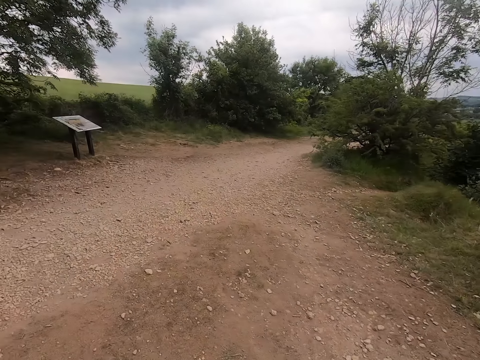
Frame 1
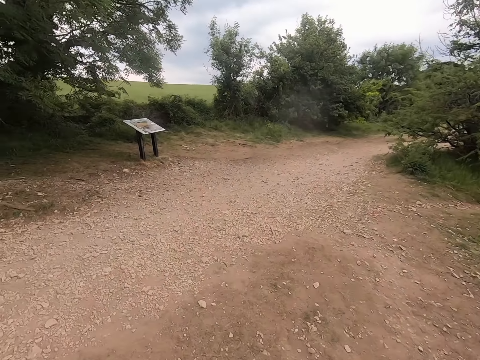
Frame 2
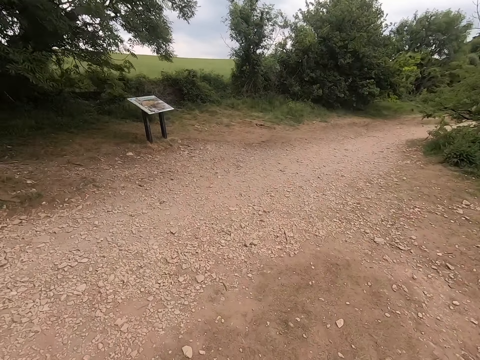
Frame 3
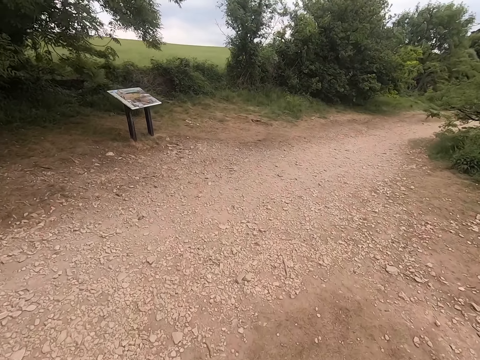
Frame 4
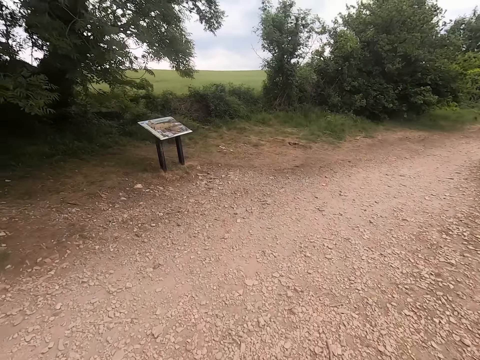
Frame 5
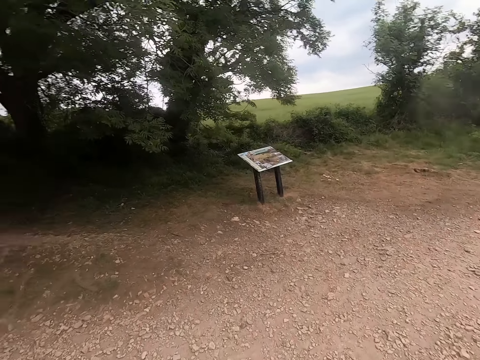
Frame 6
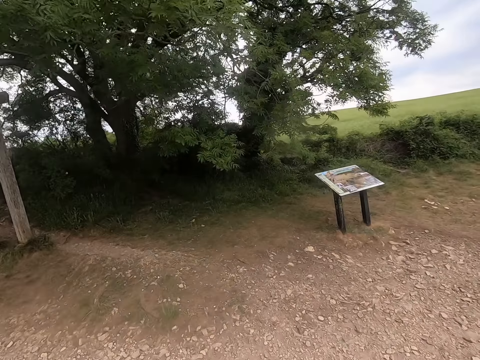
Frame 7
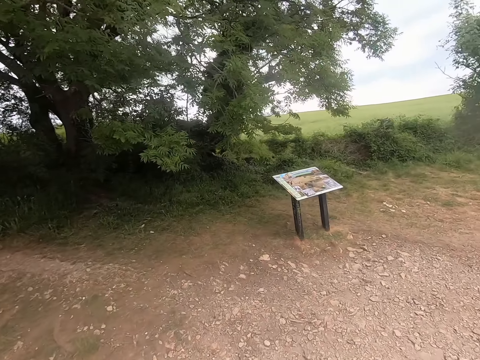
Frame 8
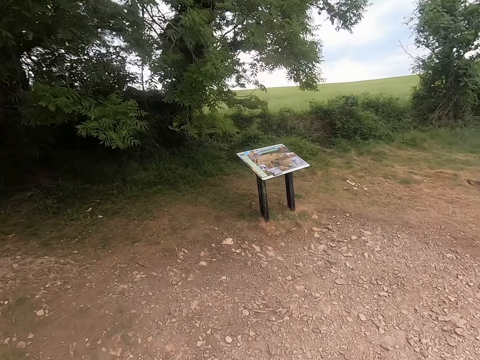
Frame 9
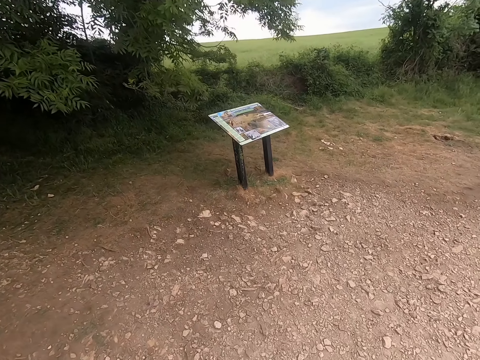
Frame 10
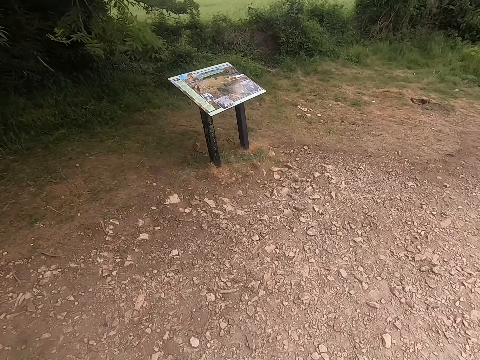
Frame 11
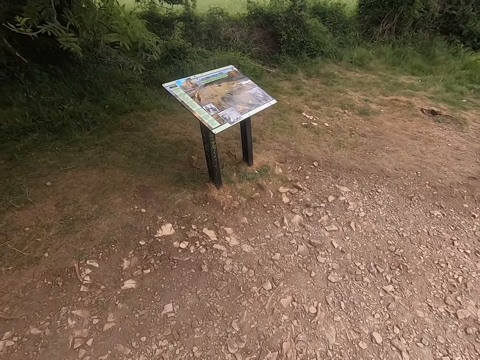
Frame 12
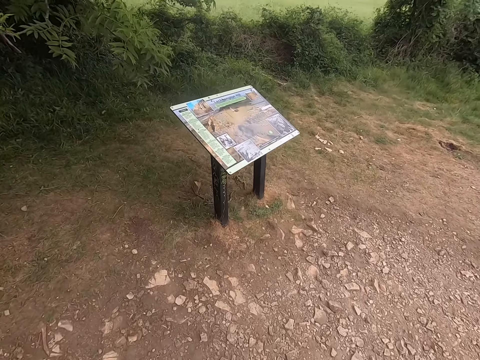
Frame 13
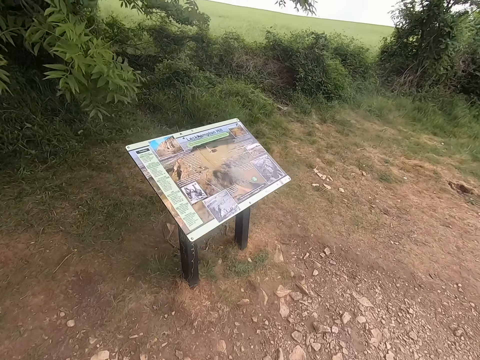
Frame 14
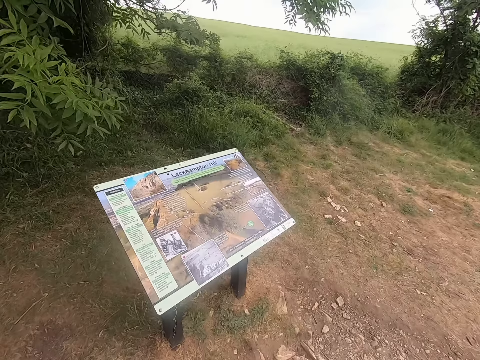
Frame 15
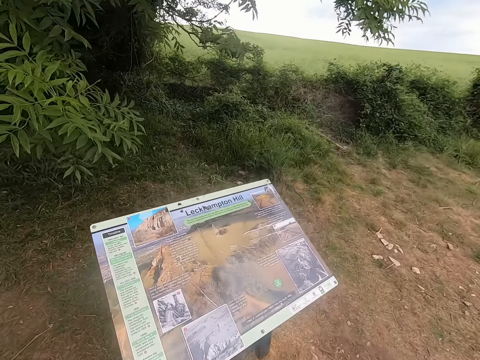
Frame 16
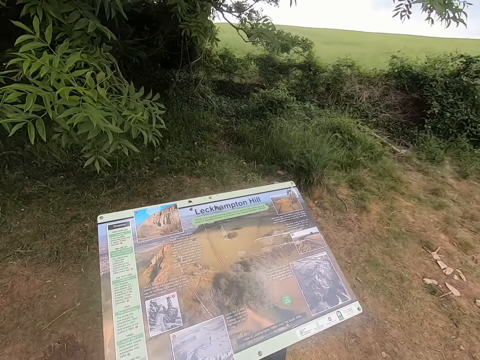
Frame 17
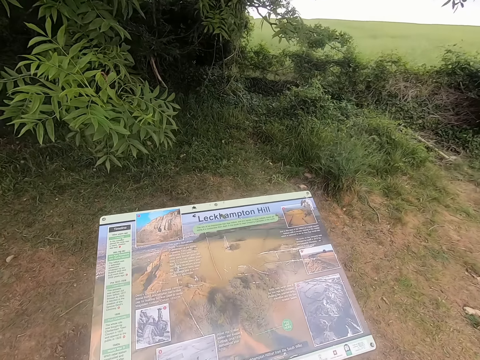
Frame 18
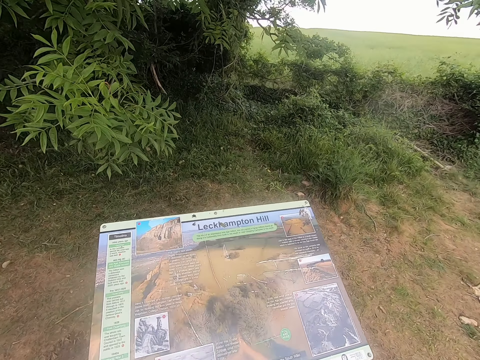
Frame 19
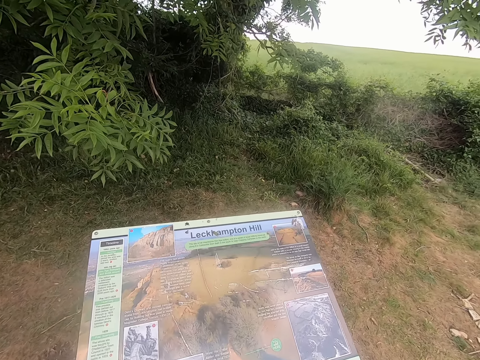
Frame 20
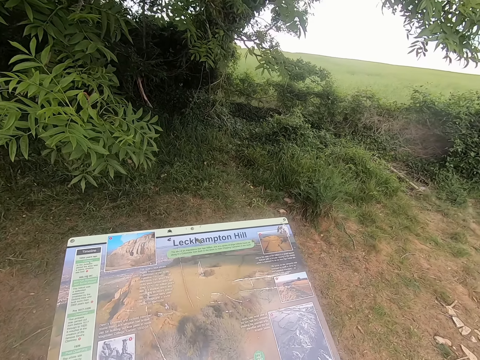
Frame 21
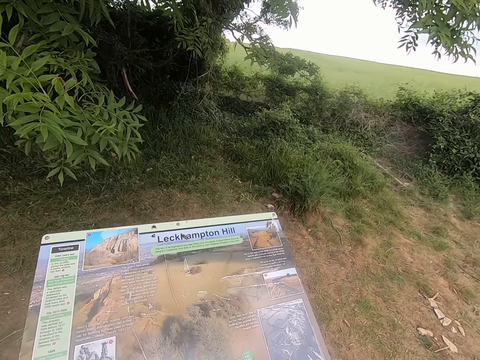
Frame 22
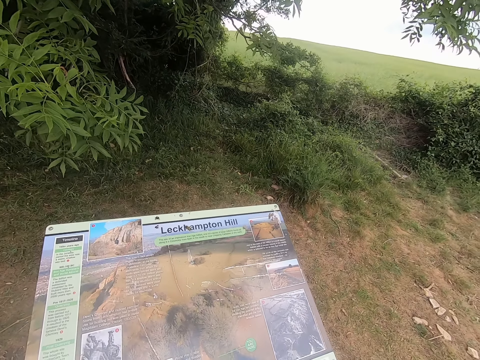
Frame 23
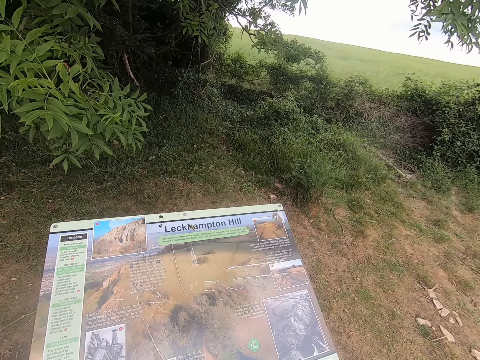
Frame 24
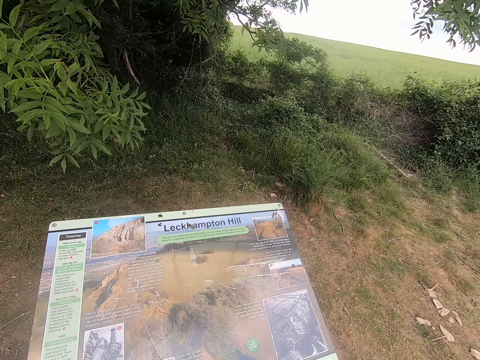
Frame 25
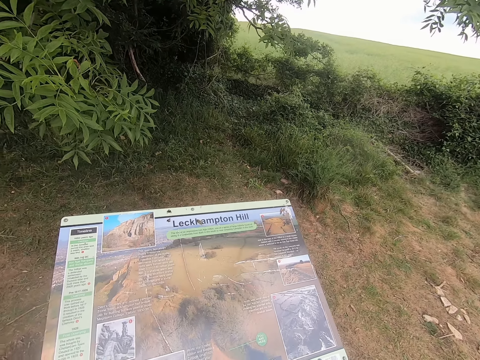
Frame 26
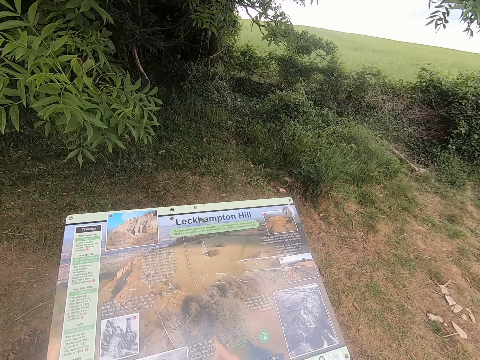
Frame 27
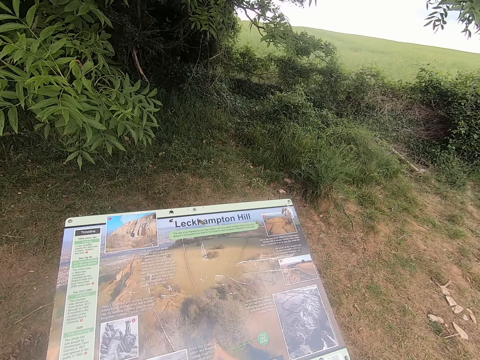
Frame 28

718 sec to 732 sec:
The camera wearer looks at a map.

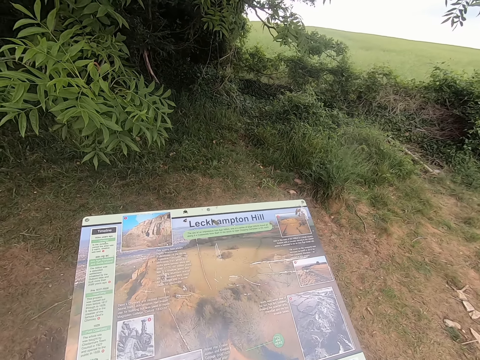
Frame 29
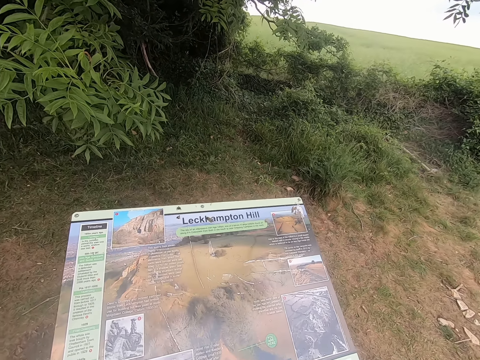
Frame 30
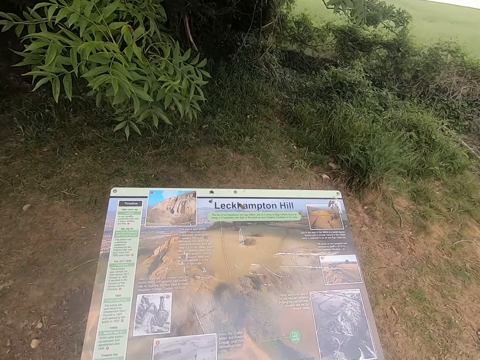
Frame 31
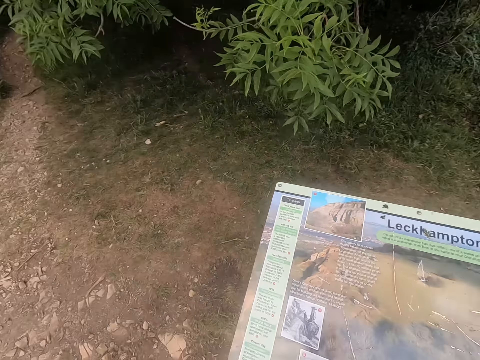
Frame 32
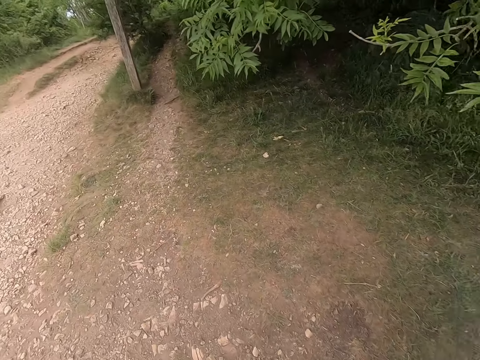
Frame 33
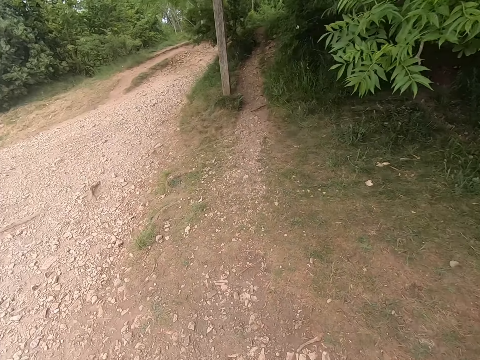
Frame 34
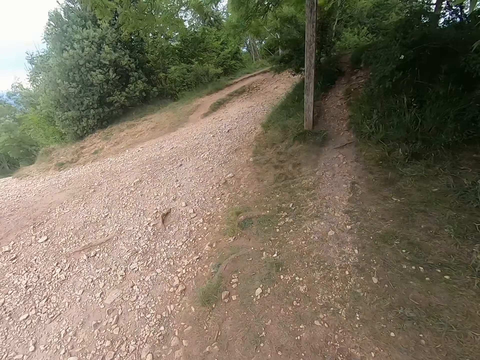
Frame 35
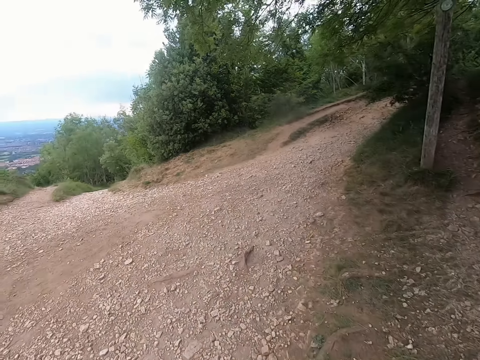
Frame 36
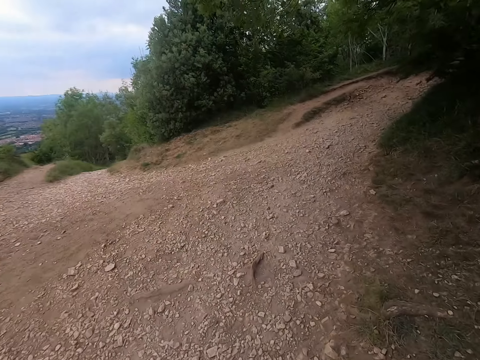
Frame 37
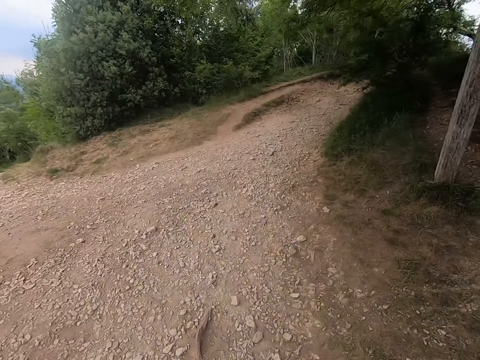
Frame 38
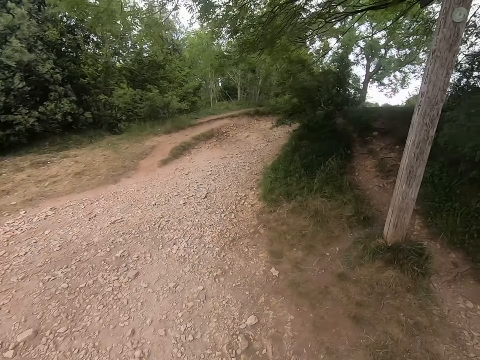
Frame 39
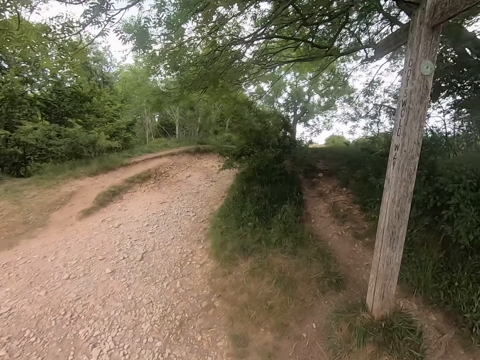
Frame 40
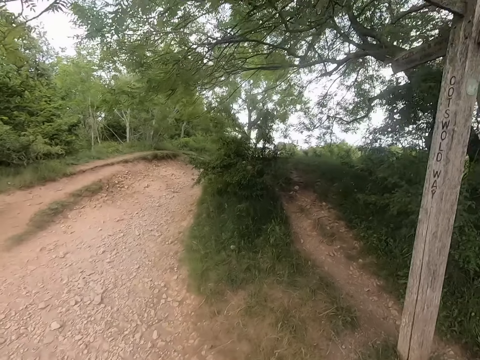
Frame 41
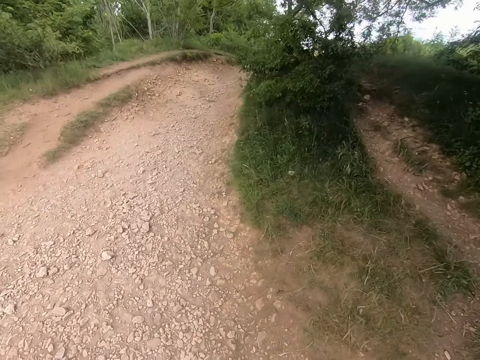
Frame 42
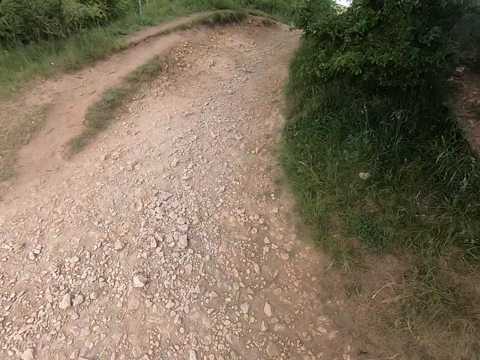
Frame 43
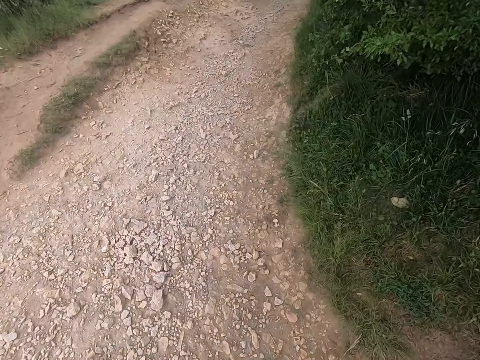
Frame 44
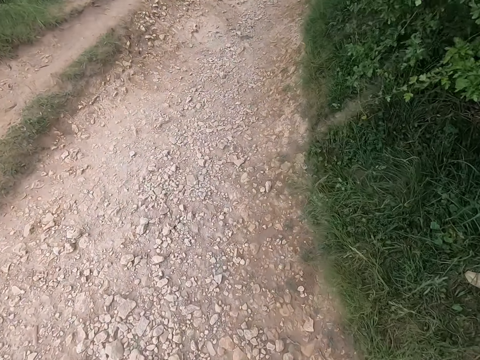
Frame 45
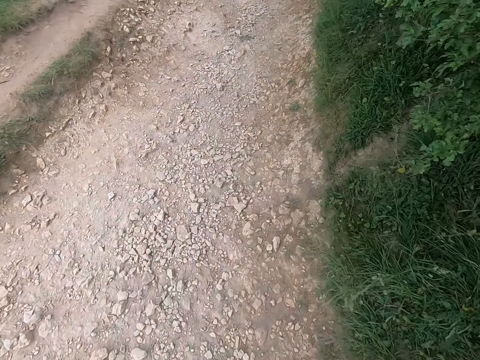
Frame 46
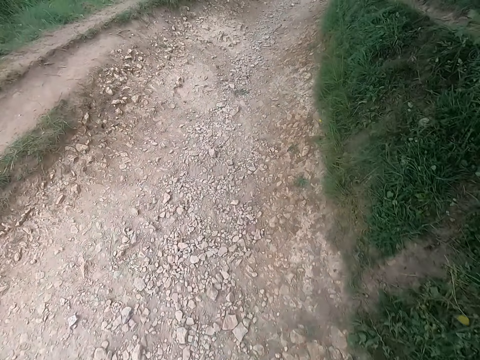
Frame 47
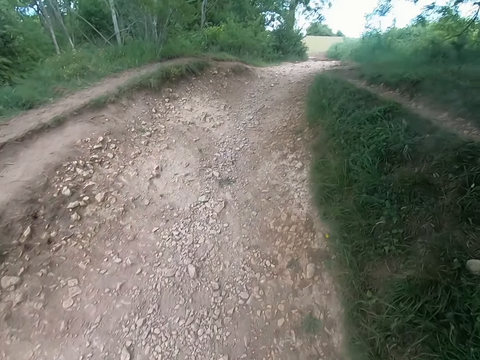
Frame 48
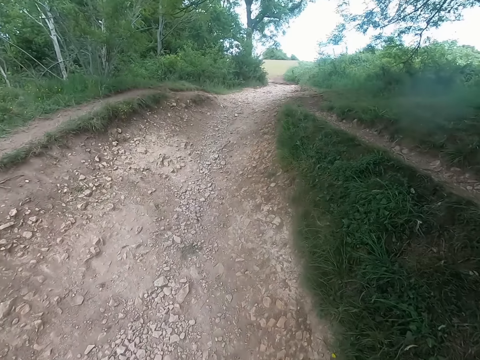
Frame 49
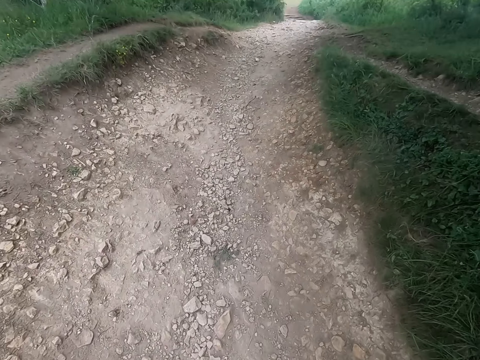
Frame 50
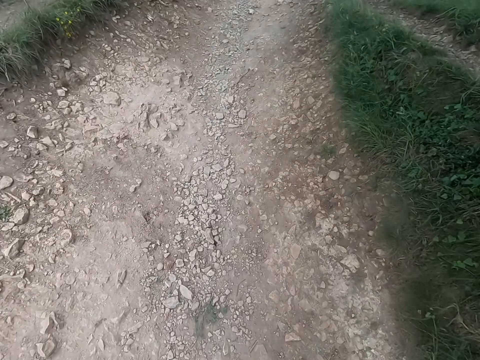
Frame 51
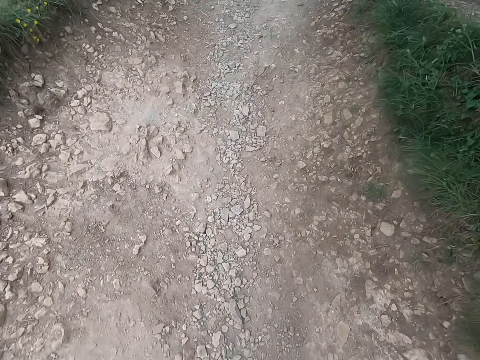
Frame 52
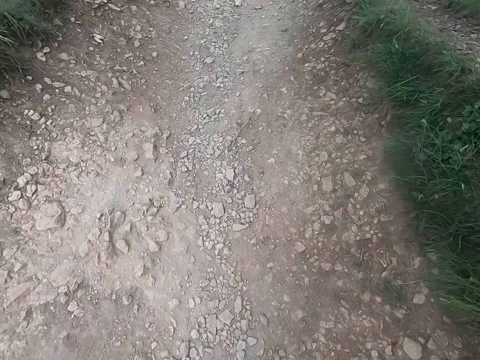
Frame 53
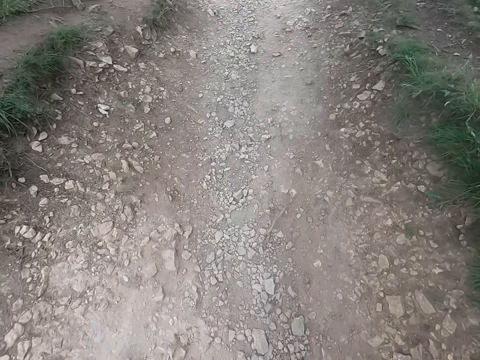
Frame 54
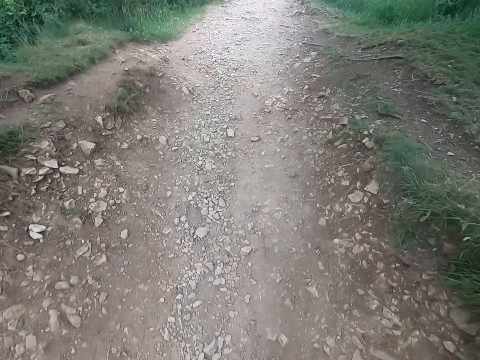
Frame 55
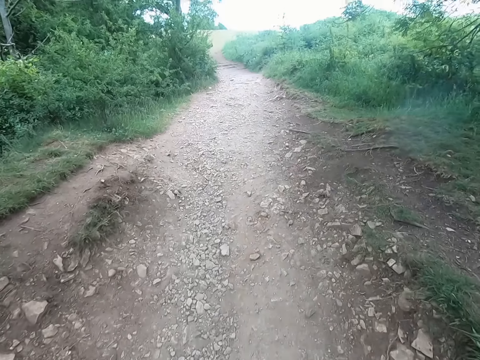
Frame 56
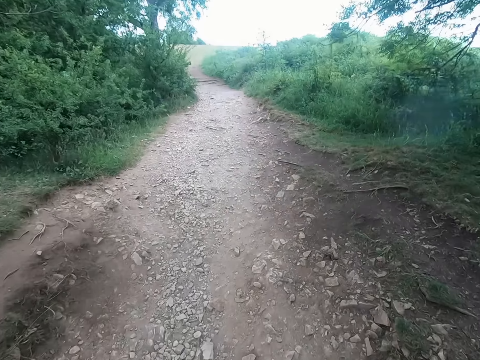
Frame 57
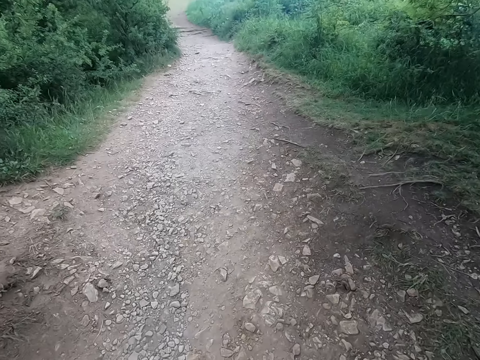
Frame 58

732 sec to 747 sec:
The camera wearer walks on the road around the forest. They look down.
